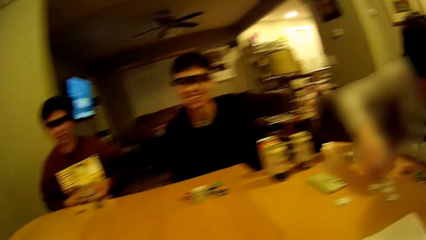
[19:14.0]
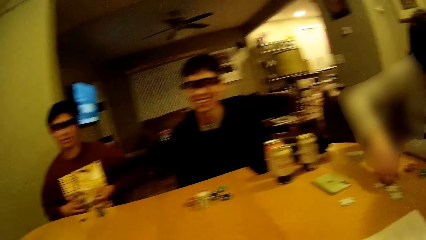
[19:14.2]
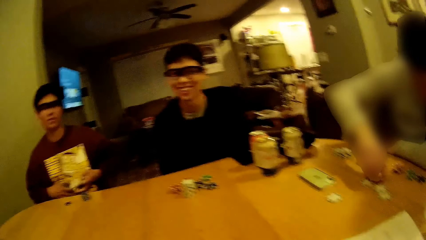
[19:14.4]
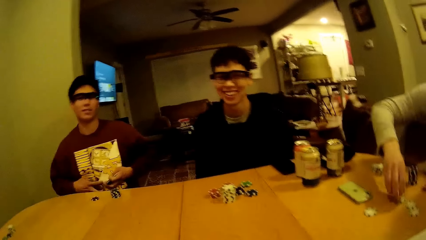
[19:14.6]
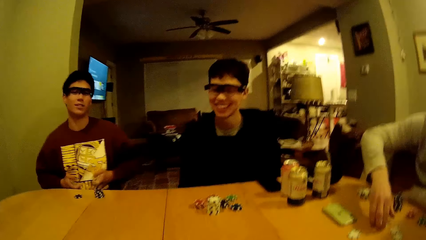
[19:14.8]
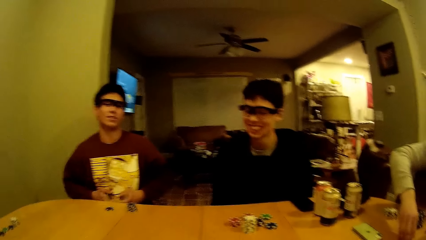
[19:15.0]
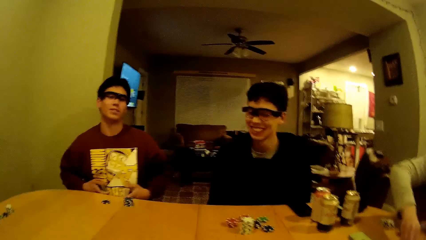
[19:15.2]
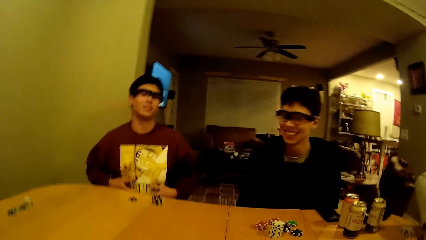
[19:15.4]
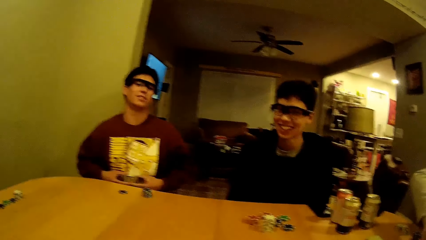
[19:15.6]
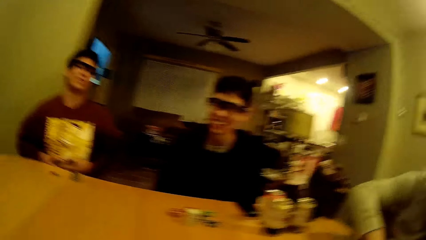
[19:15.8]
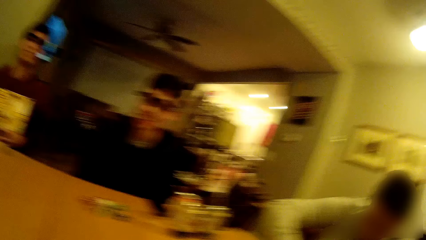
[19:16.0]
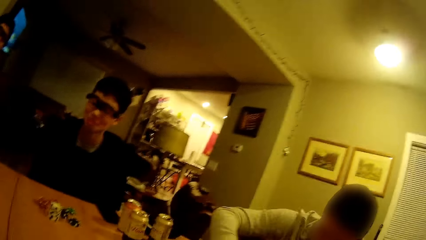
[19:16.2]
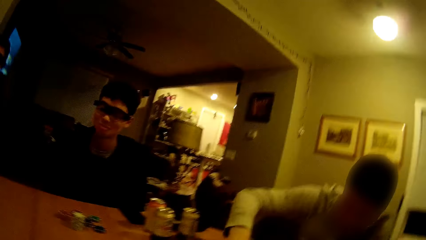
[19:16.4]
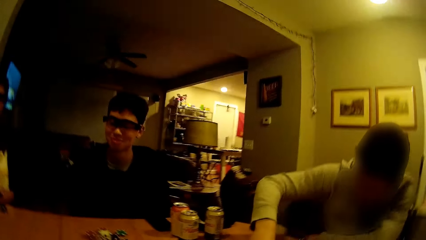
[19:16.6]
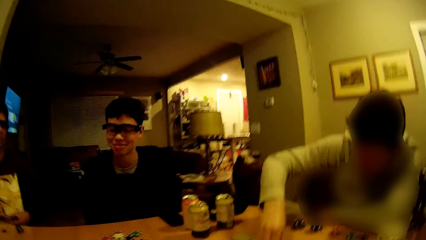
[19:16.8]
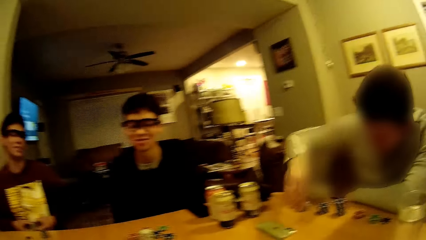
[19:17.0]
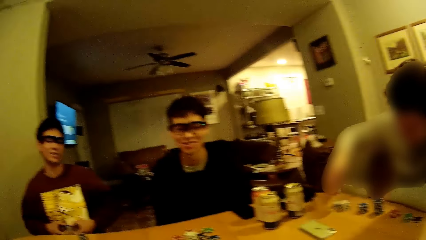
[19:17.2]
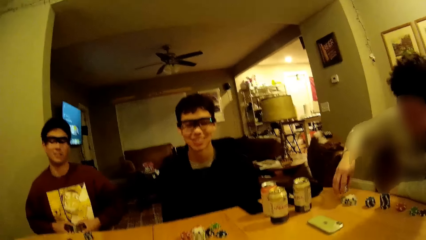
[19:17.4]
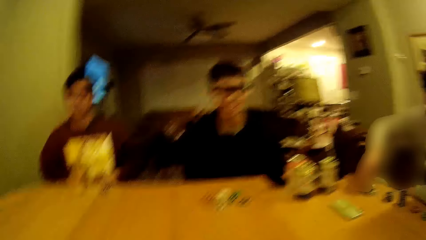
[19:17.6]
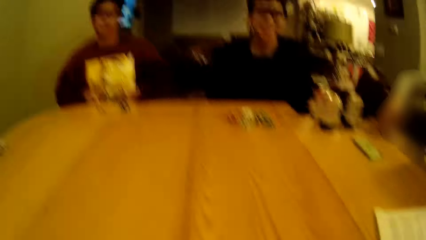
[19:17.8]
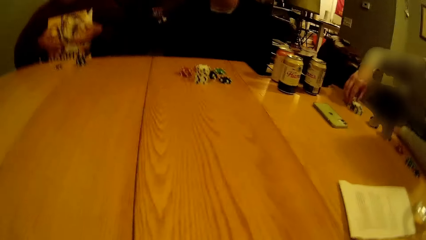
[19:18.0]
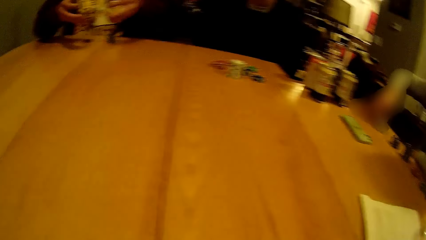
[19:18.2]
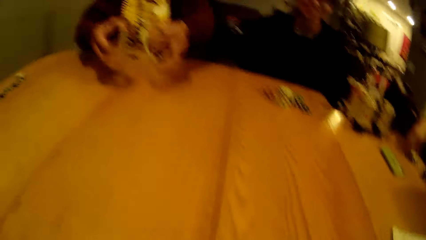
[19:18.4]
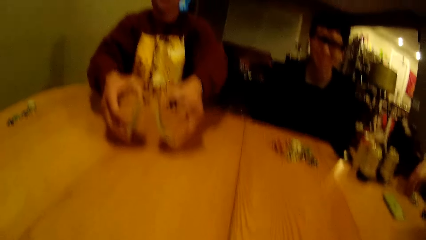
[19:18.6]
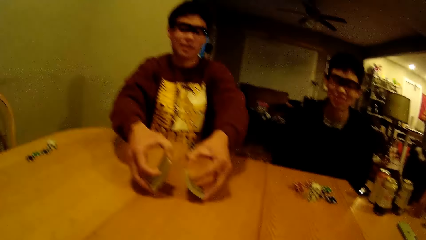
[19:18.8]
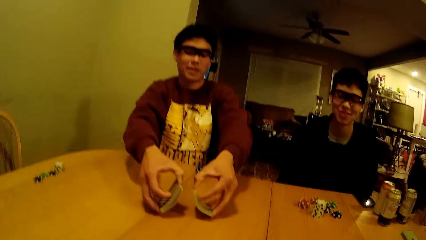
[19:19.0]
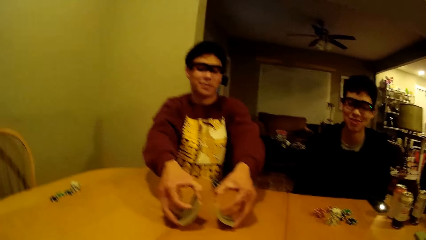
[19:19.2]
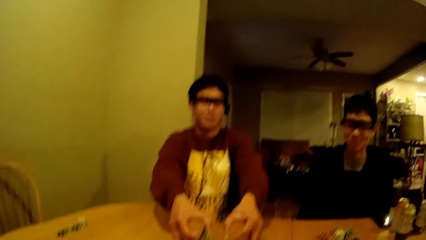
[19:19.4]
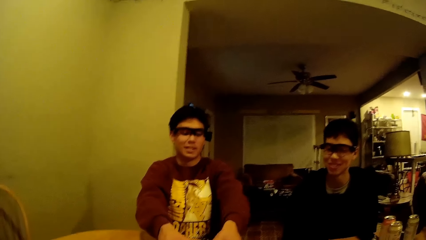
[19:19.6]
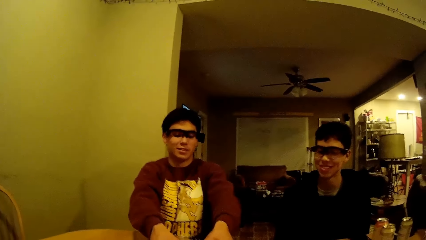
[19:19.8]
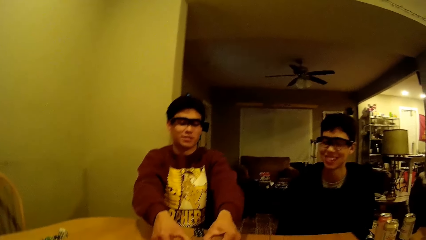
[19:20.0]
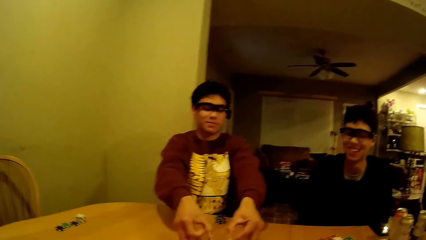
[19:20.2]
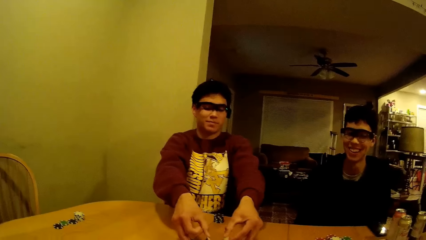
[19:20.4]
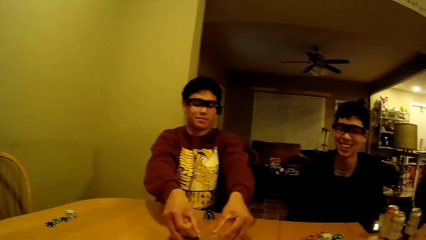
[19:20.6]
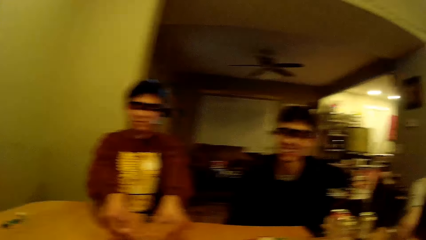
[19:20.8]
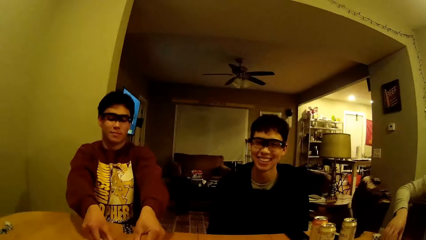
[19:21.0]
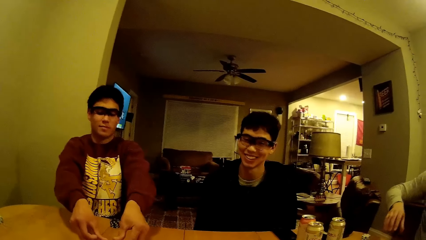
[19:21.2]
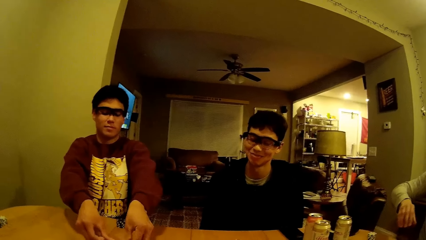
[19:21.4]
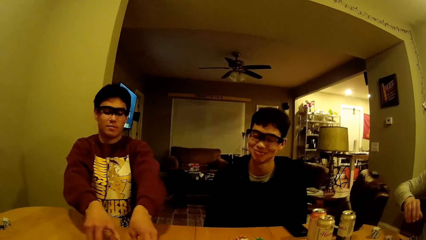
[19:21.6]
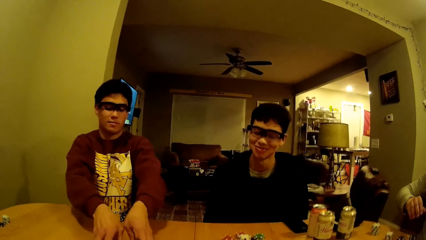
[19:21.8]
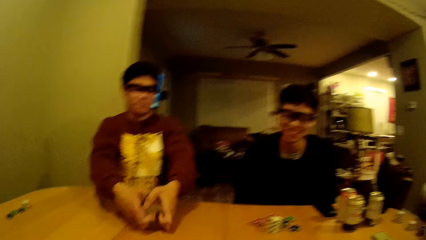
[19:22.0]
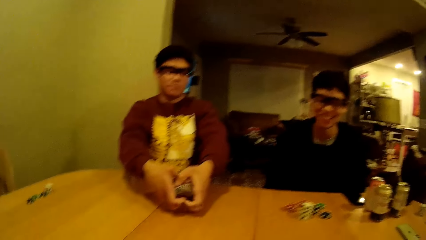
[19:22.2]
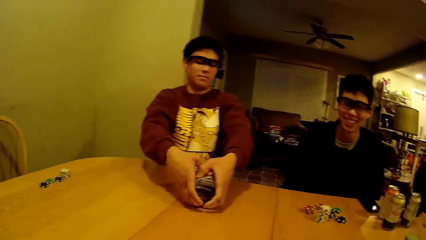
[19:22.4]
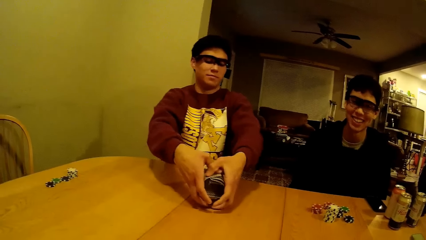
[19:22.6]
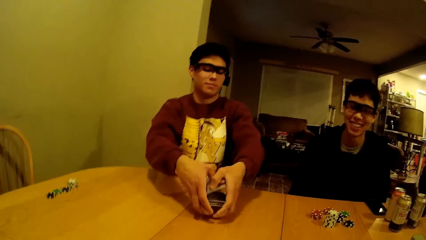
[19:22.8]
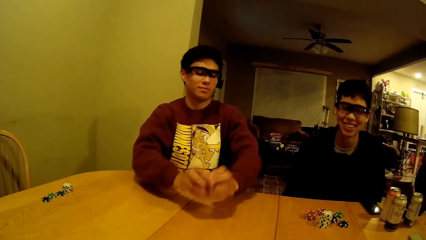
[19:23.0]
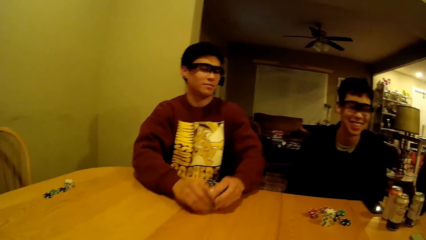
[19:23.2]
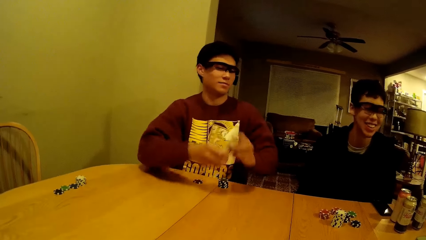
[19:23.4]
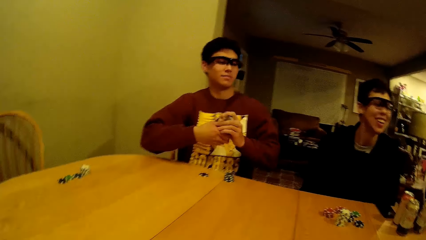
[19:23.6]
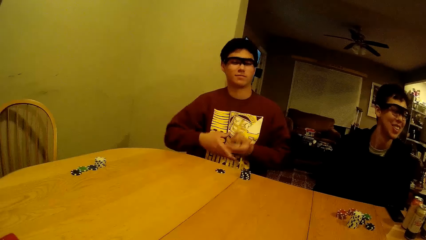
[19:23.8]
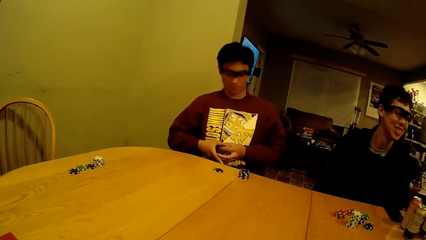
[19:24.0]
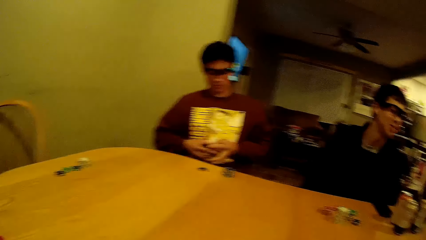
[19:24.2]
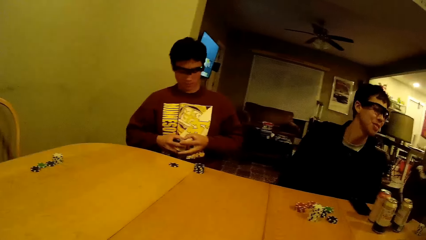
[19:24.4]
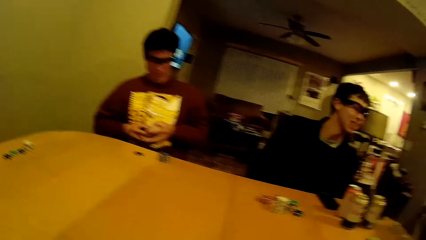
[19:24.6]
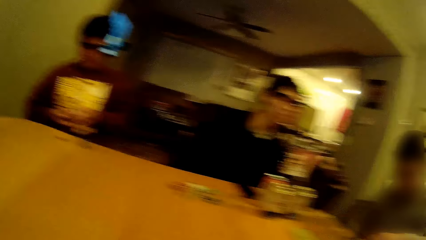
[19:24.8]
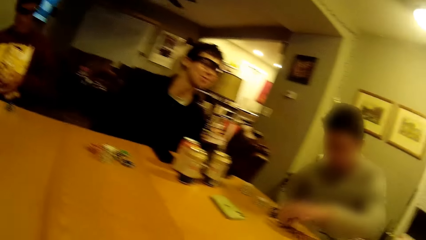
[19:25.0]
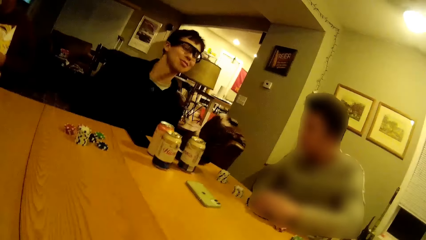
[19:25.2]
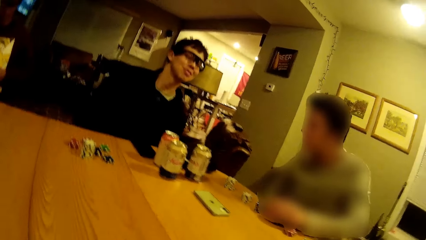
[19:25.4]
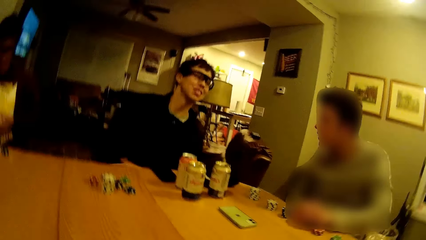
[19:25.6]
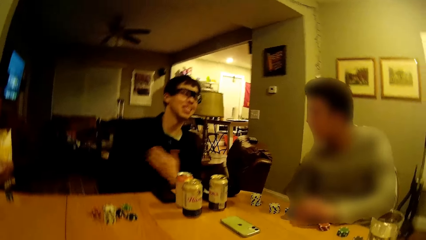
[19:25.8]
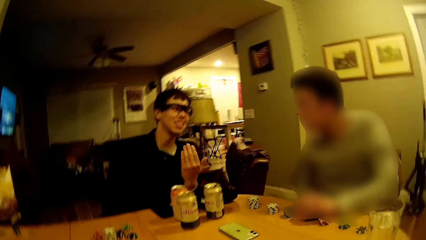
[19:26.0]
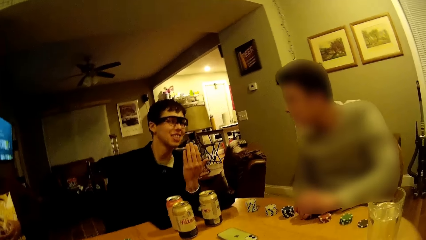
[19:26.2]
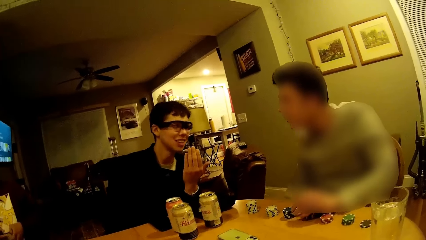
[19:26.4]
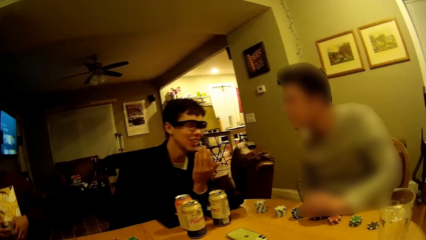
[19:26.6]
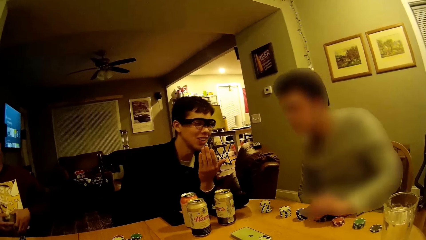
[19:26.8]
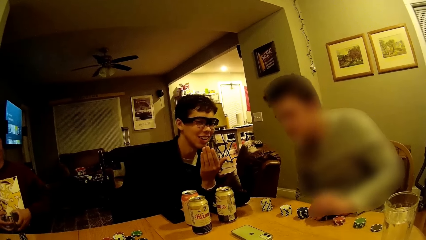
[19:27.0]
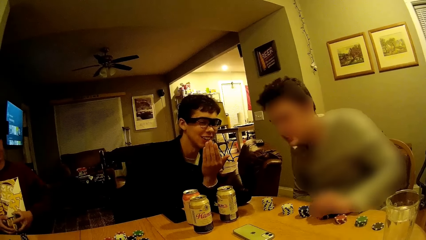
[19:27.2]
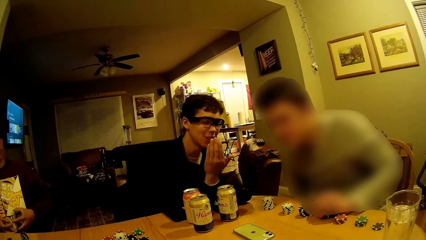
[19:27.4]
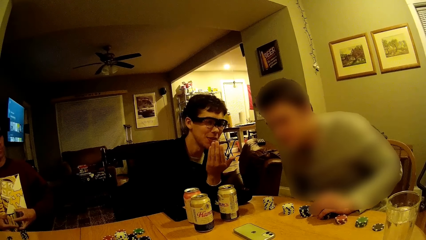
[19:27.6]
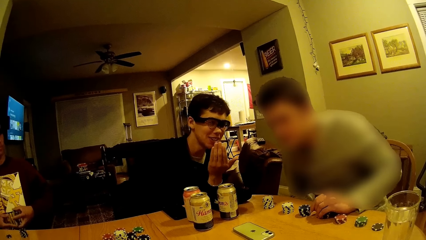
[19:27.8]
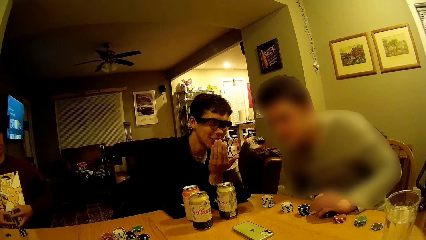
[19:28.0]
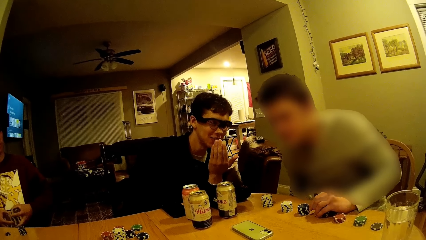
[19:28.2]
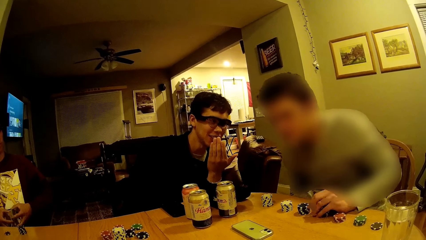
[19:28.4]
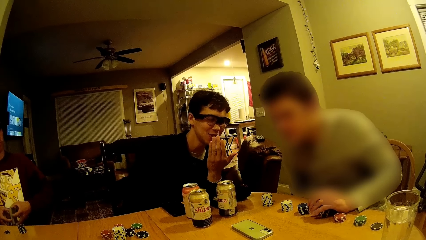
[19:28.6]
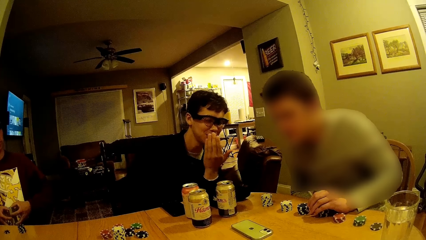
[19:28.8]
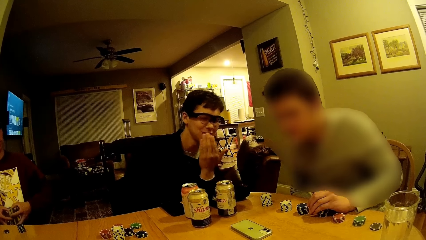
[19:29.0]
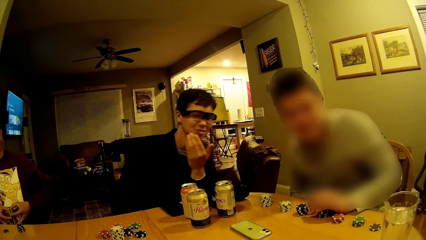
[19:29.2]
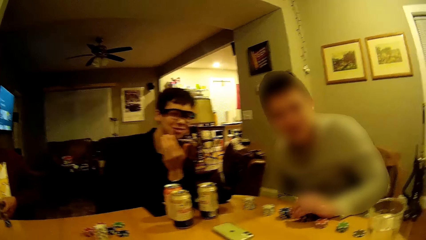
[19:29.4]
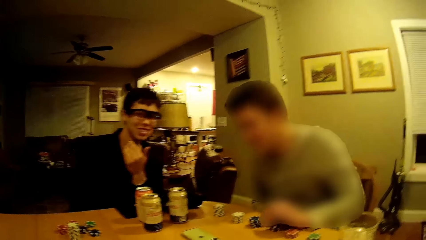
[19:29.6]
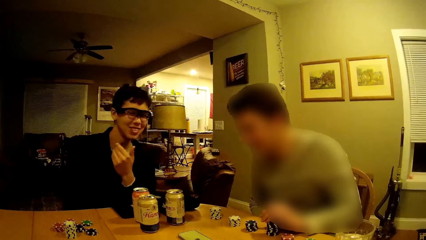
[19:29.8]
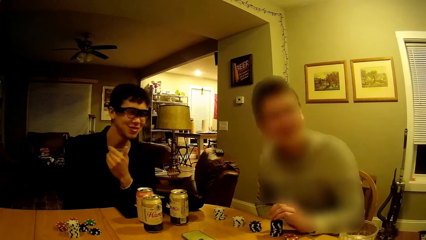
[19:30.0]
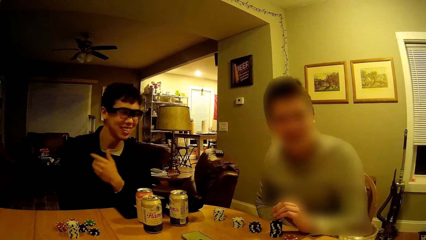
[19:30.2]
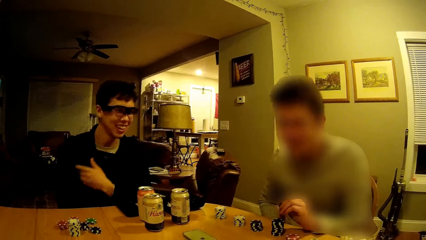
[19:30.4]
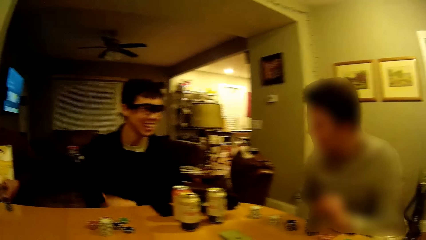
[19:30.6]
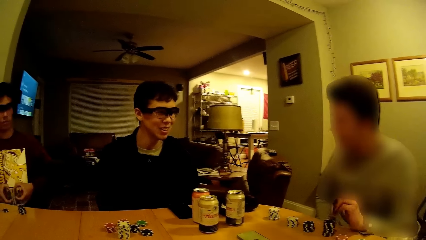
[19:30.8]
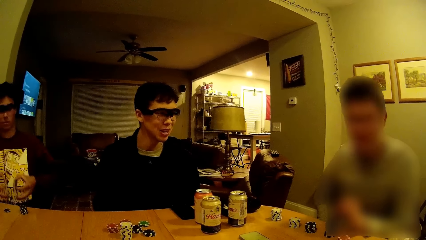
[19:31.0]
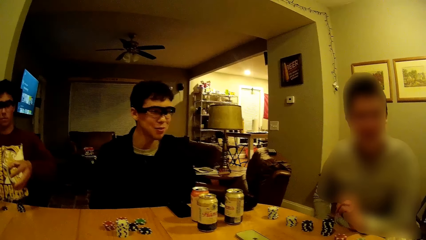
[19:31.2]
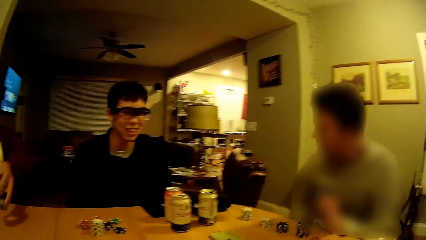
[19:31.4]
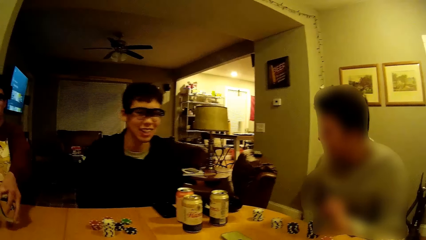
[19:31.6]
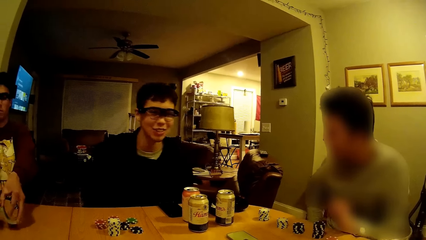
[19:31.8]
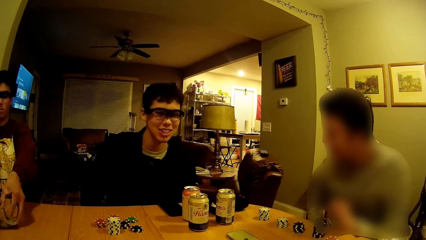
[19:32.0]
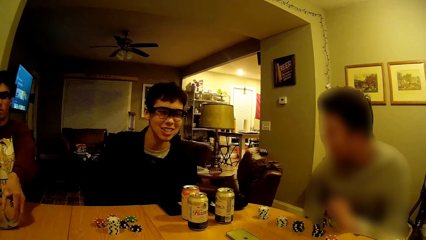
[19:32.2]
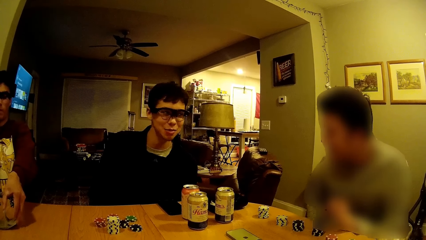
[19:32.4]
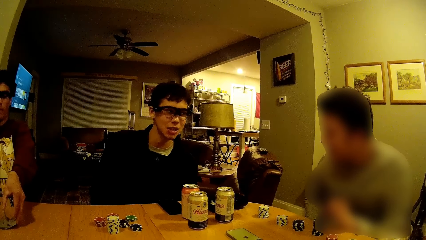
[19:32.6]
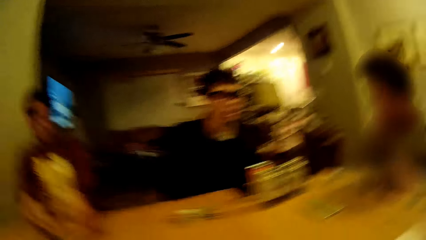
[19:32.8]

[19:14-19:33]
The camera wearer talks with a man. Another man picks up the poker dice. The first man places the card on the table. A third man shuffles the card in his hands. A fourth man converses with the second man. The camera wearer converses with the second man and the fourth man.
